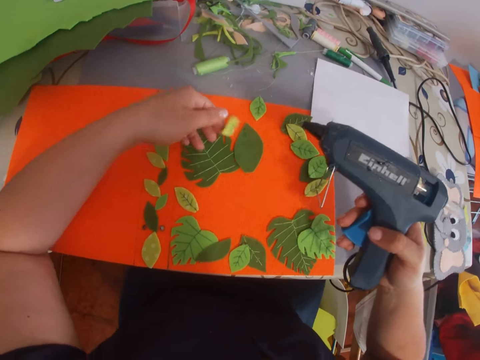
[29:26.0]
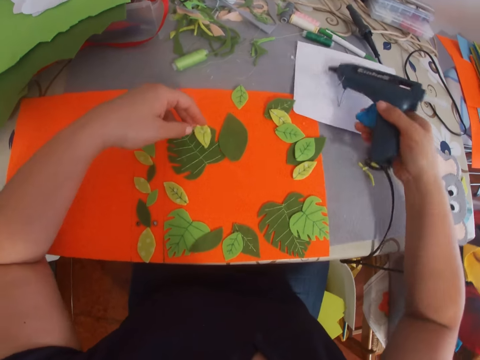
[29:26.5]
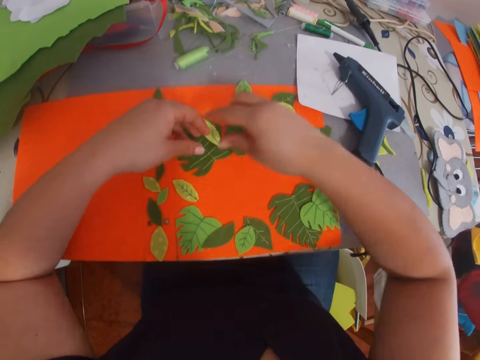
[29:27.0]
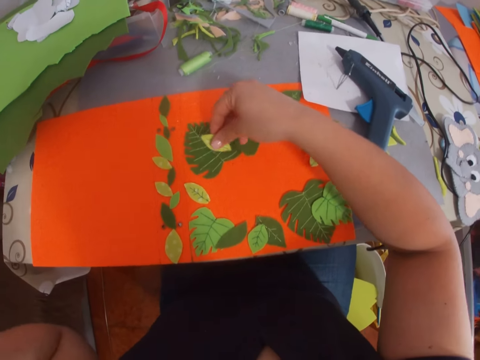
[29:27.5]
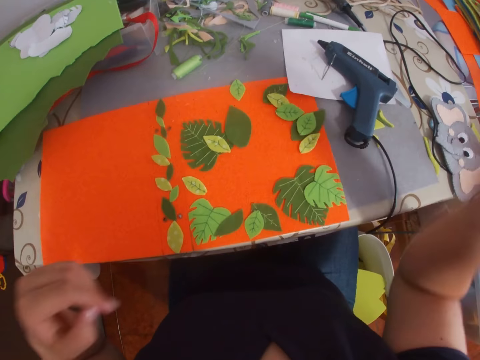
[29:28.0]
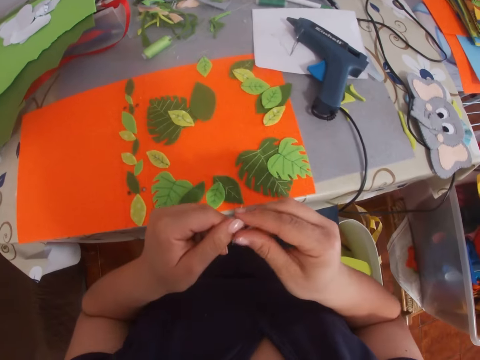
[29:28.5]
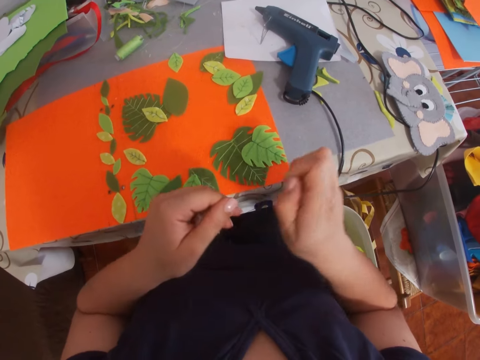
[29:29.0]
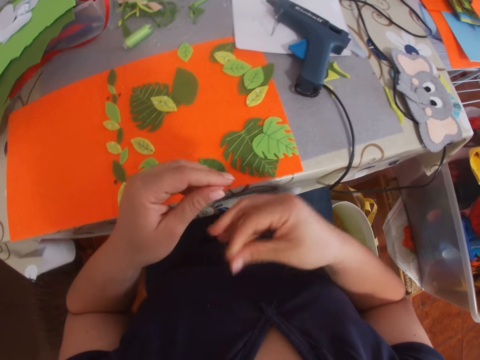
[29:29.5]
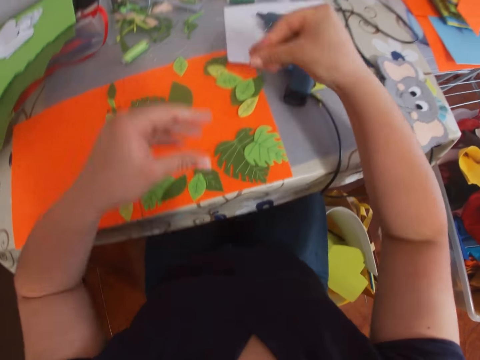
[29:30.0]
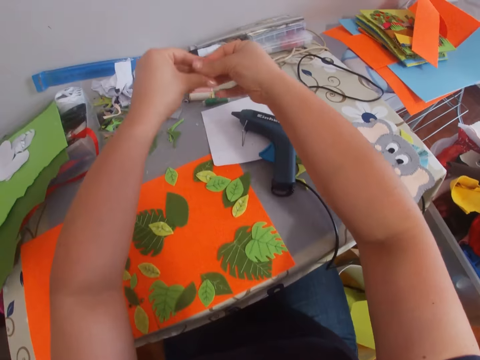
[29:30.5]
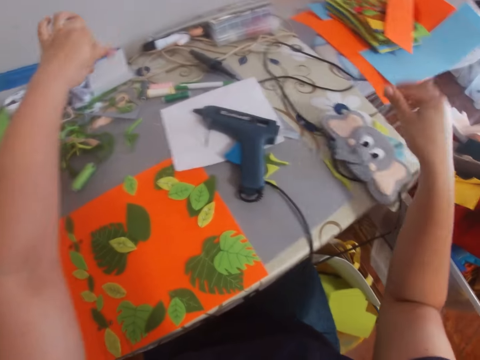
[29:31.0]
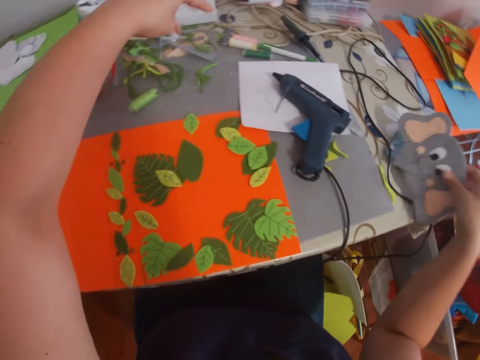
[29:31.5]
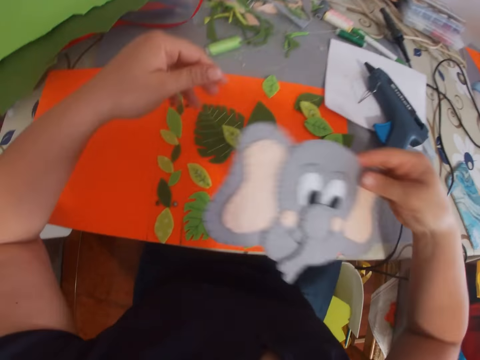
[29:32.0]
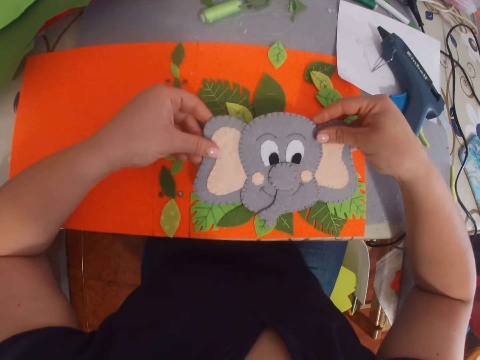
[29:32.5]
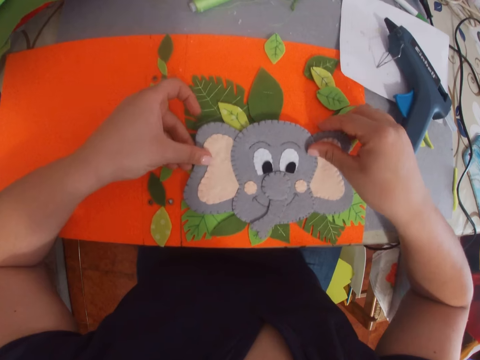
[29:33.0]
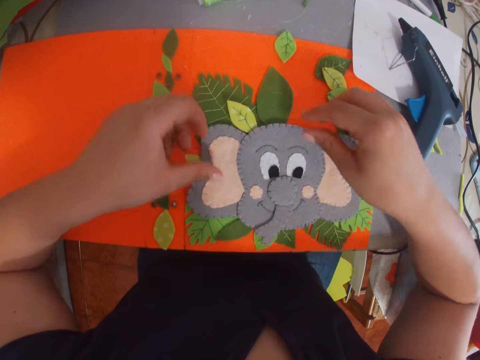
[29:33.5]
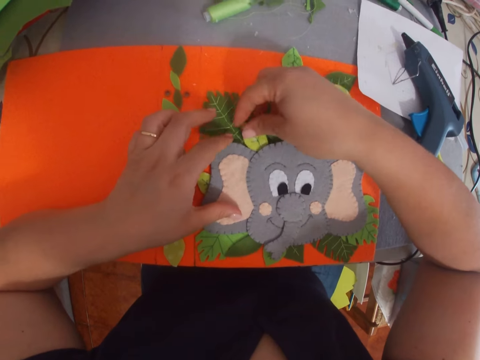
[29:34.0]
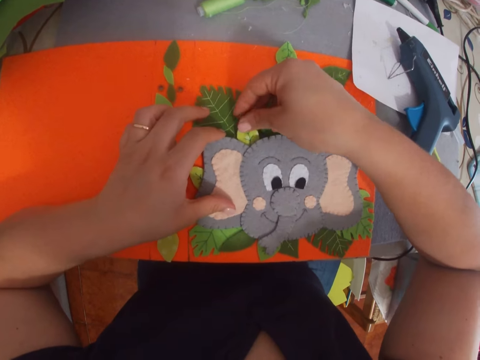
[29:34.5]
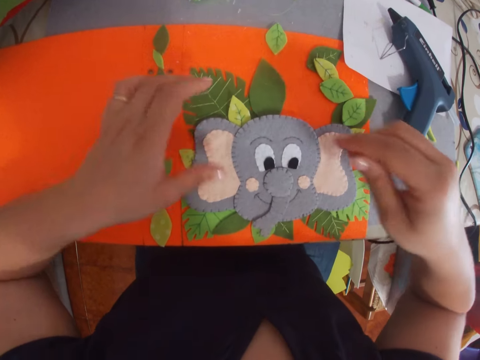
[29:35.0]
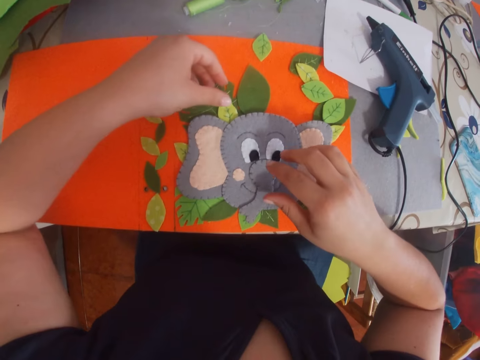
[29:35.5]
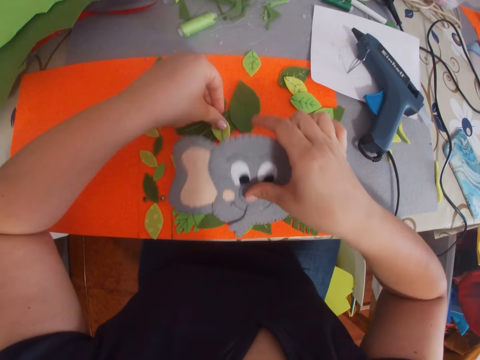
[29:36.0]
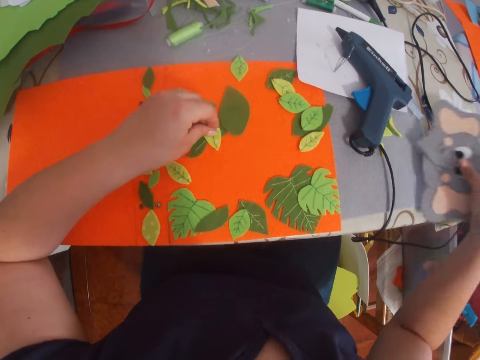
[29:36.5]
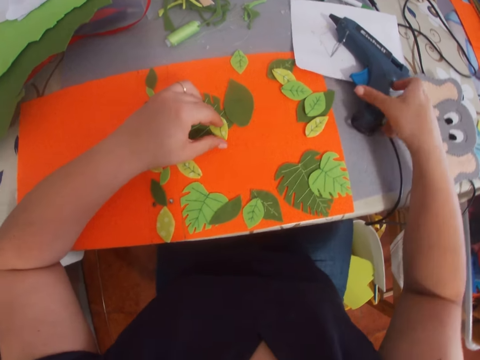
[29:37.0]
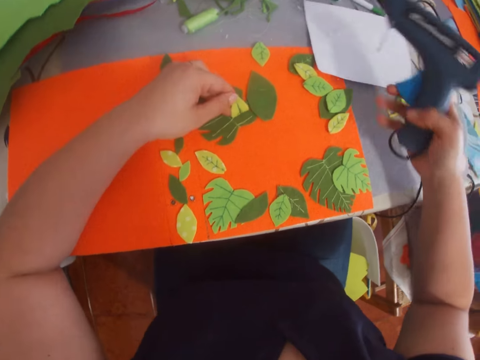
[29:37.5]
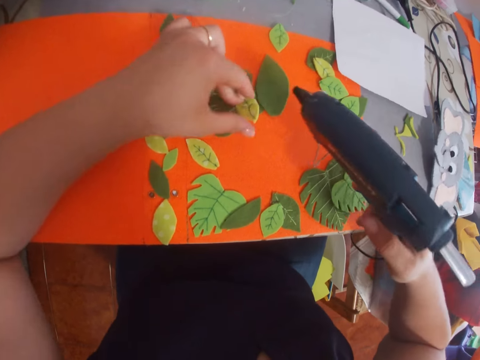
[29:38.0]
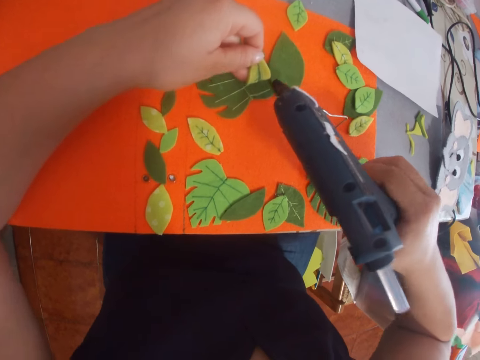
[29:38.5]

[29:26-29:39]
The camera wearer places the glue gun on the table. She moves a craft paper. She removes the glue from her fingers. She puts down dry glue on a table. She picks a decorated paper or craft material from the table. She places the piece of decorated paper on the piece of paper. She moves the craft paper. She picks the craft material. She places the piece of decorated paper on the table. She picks a glue gun from the table.

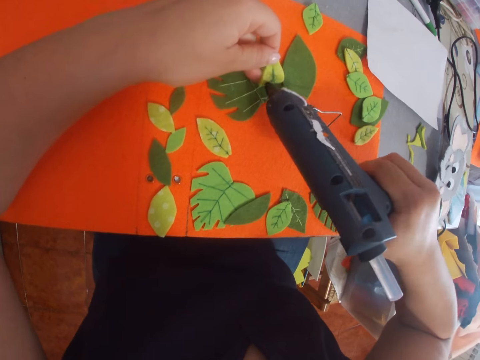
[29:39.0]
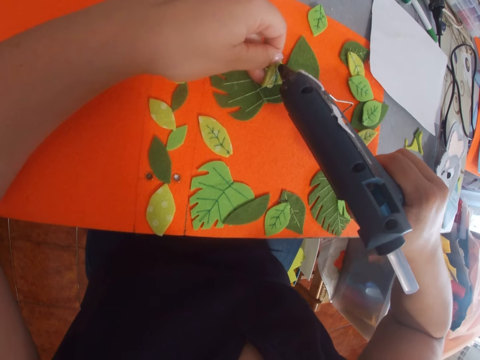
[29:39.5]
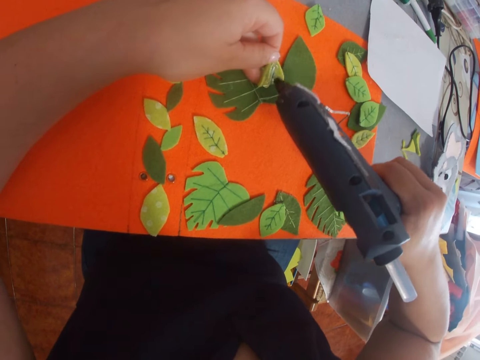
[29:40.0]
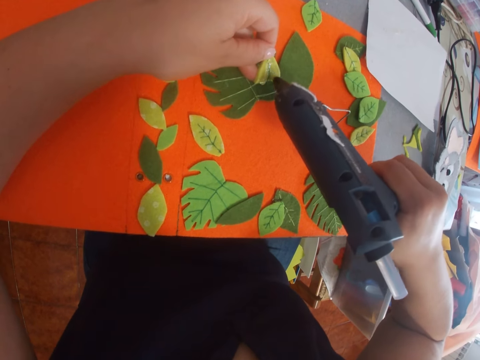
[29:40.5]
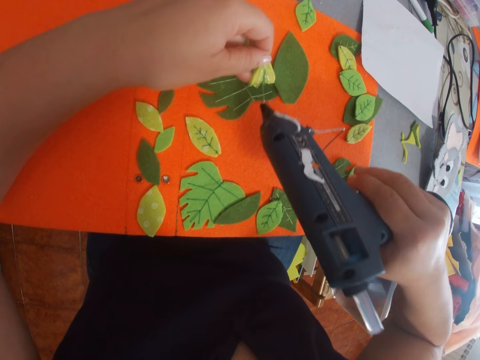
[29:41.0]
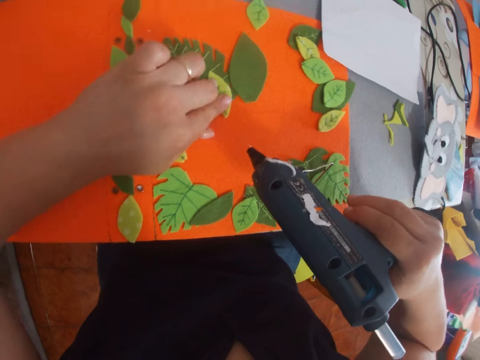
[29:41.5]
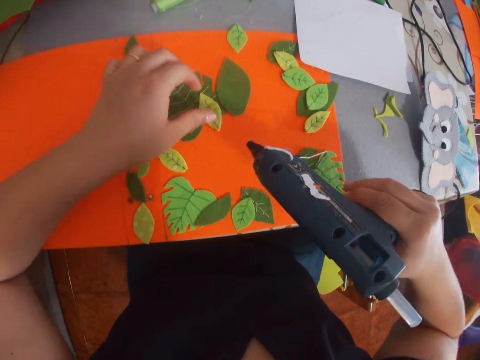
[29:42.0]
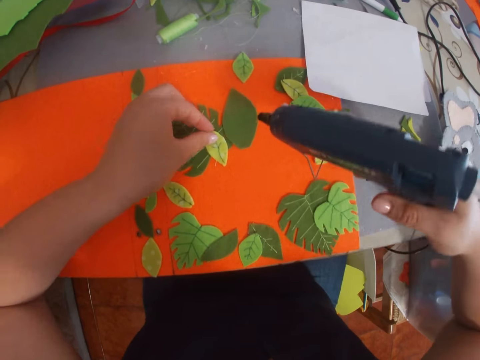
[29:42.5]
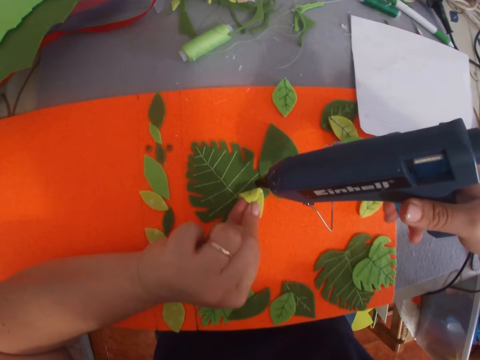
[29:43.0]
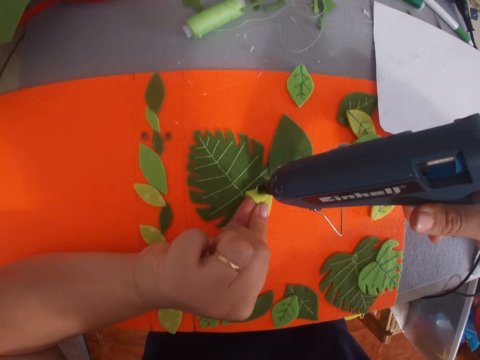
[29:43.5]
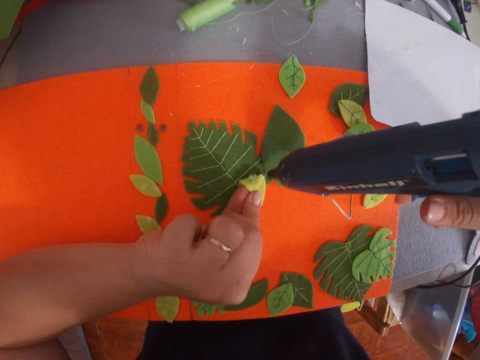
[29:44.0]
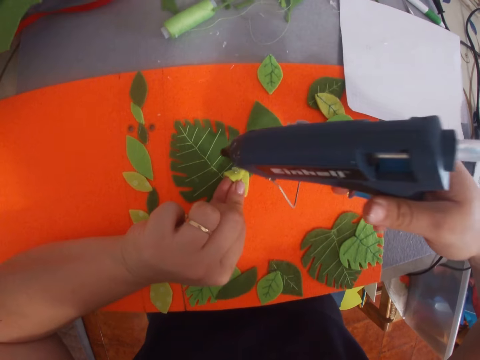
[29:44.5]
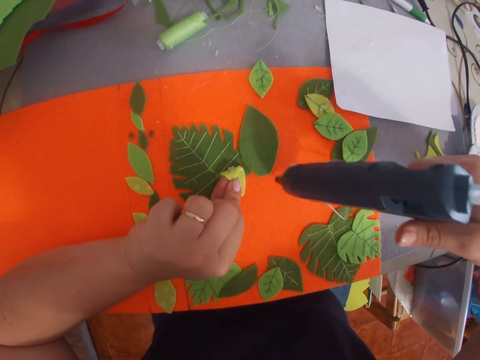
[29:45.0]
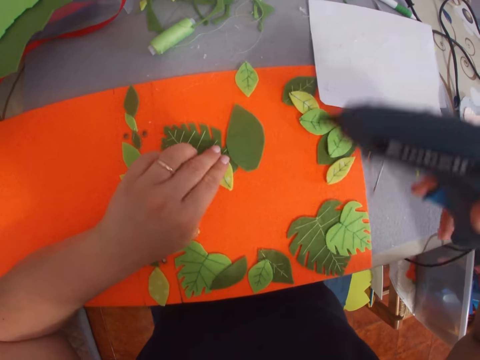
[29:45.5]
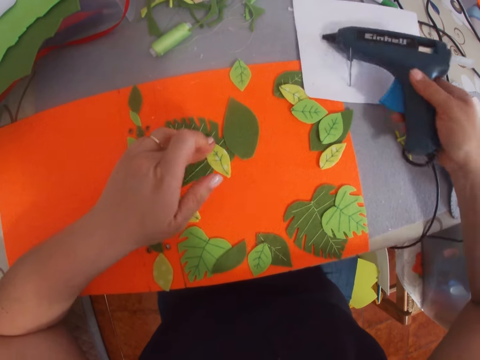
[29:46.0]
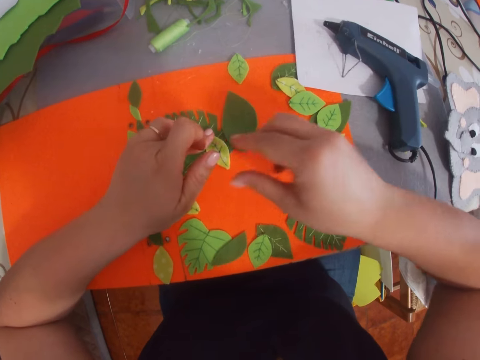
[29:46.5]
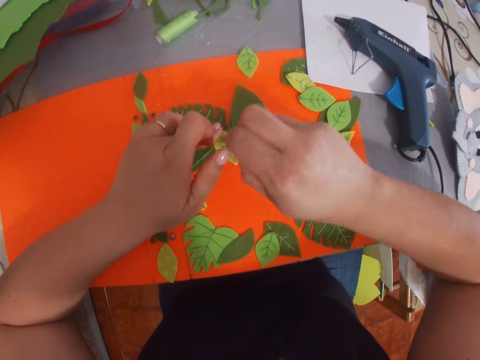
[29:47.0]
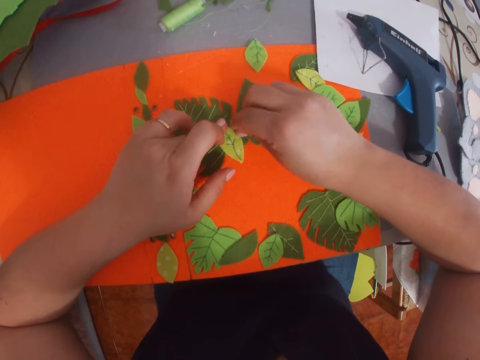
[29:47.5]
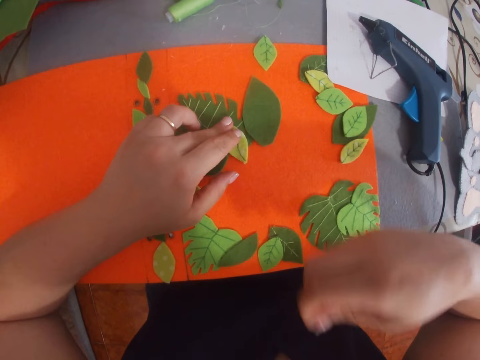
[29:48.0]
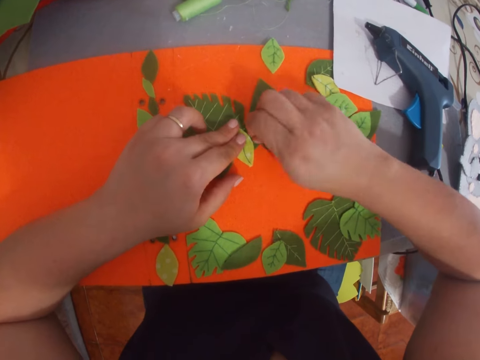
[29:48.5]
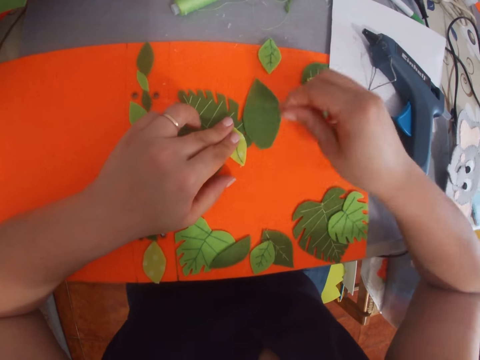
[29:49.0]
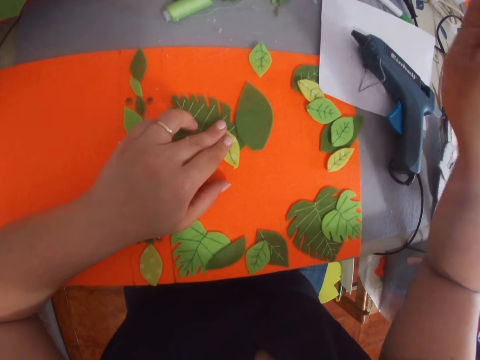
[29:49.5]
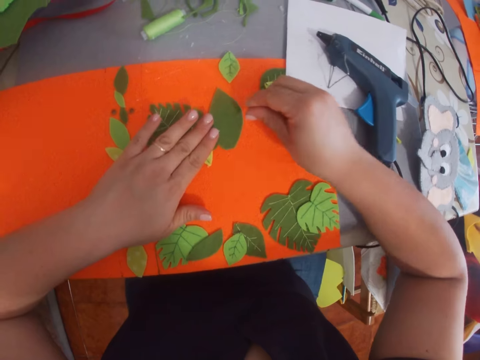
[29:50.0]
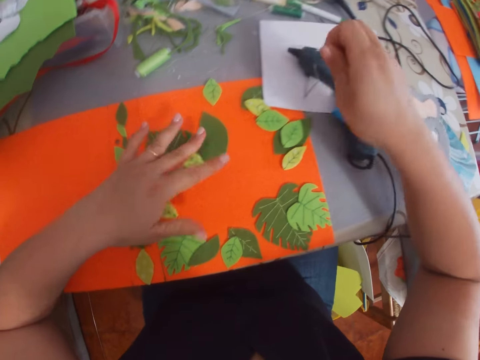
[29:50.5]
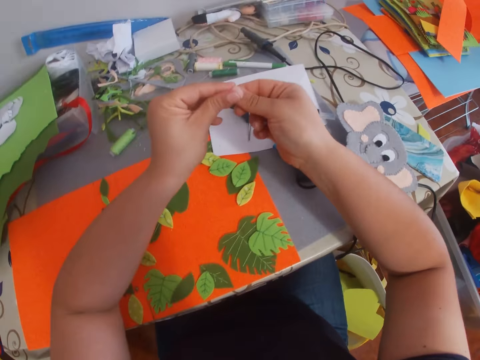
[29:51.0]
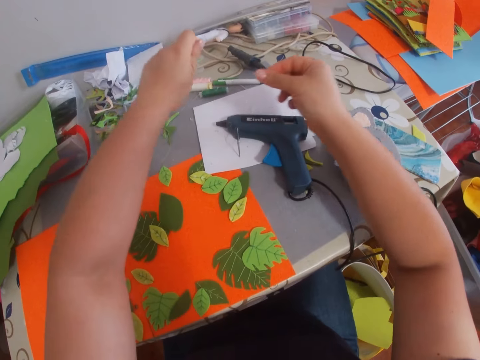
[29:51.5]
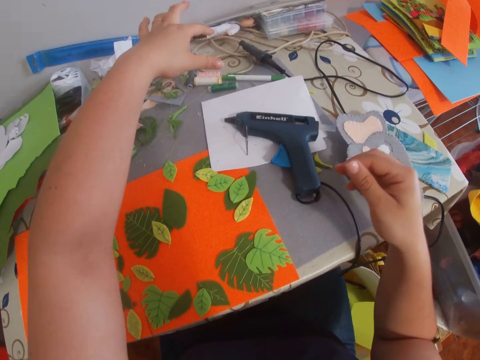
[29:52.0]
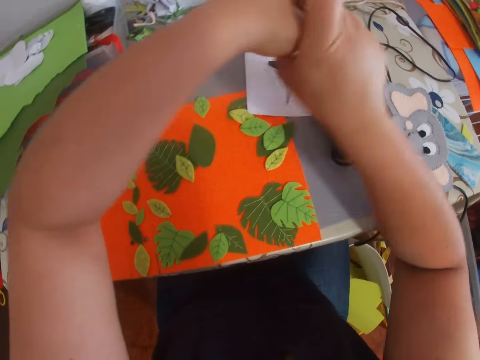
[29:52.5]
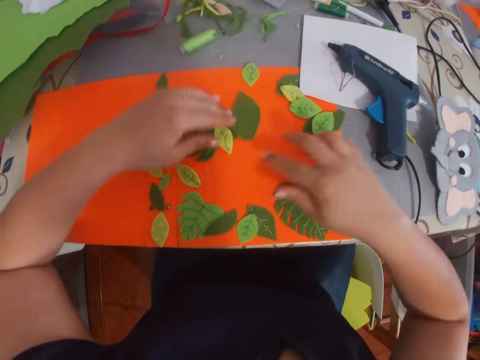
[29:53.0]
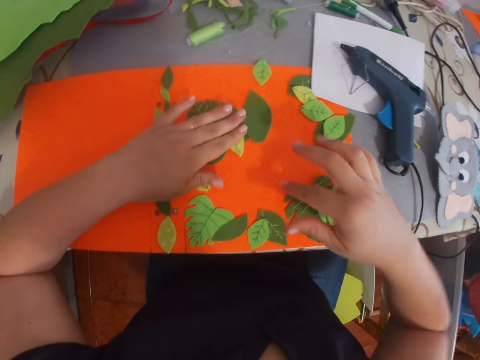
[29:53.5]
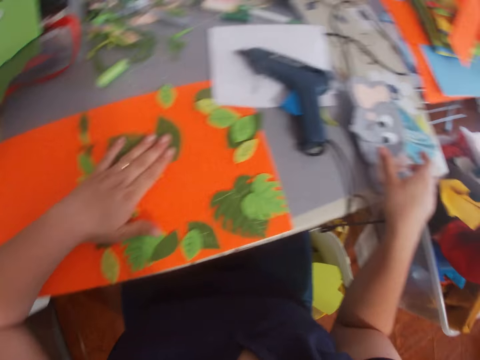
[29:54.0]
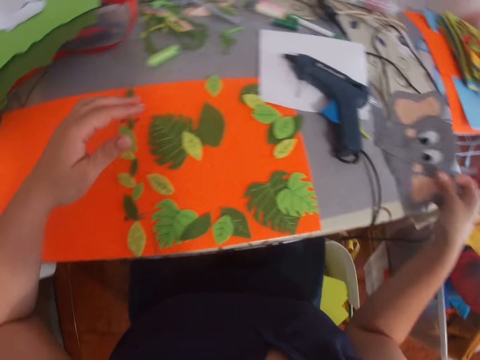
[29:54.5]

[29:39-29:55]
The camera wearer applies the glue on the leaf. They press the leaves on the piece of paper. They stick a craft paper. They apply the glue on the leaf. They press the leaves on the piece of paper. They stick the craft paper. They place the glue gun on the table. They remove the glue from the leaves. They pick dry glue on the craft papers. They remove glue on a hand. They put down the dry glue. They remove glue on the hand.
